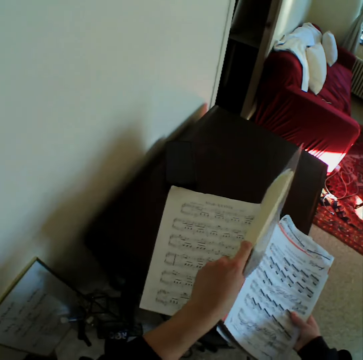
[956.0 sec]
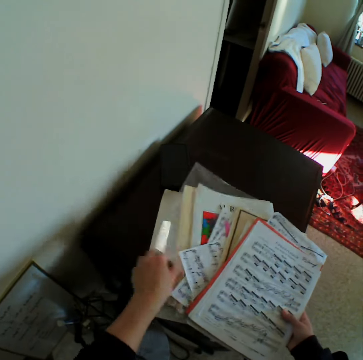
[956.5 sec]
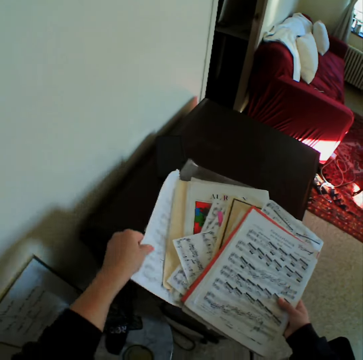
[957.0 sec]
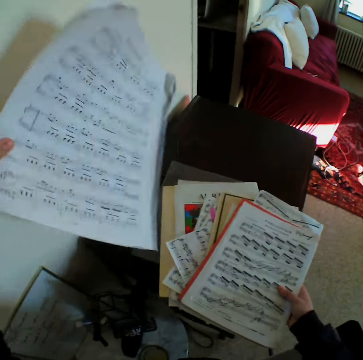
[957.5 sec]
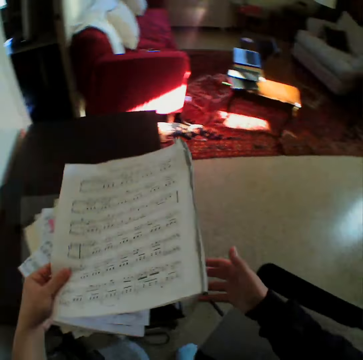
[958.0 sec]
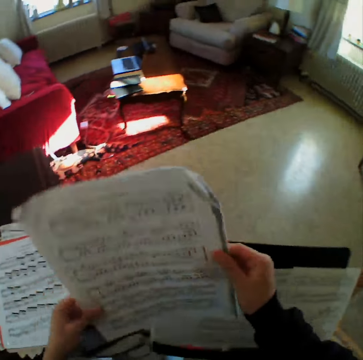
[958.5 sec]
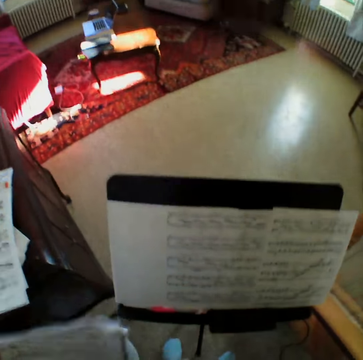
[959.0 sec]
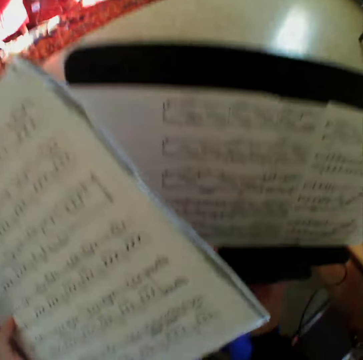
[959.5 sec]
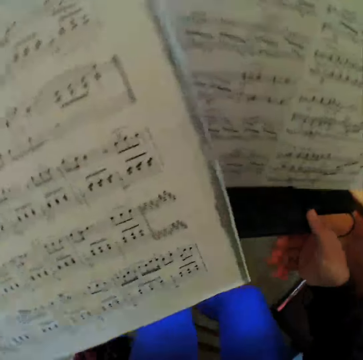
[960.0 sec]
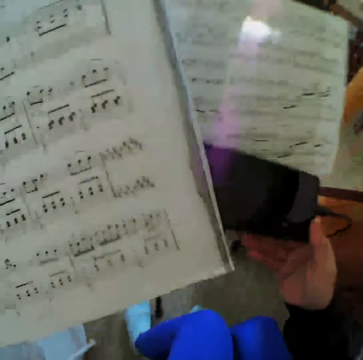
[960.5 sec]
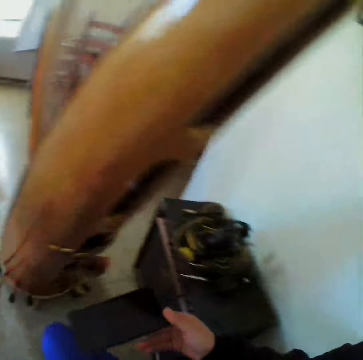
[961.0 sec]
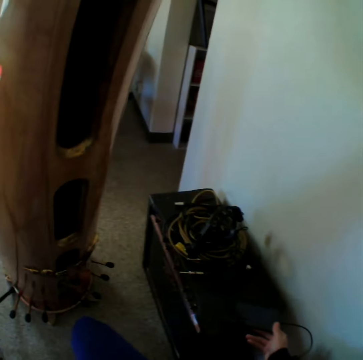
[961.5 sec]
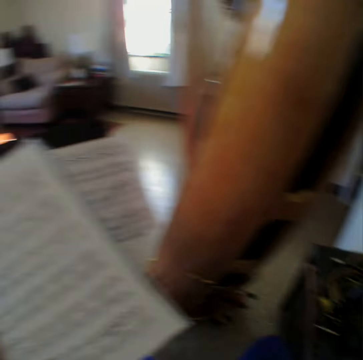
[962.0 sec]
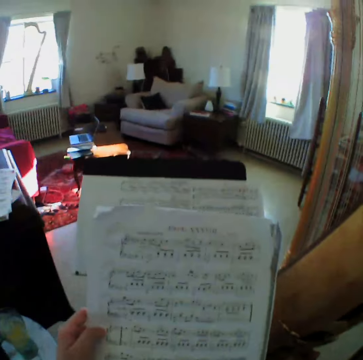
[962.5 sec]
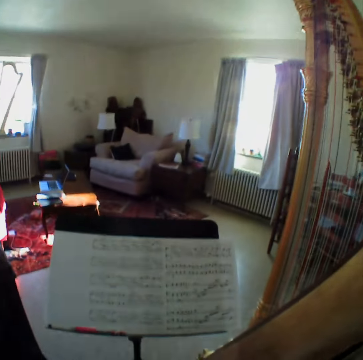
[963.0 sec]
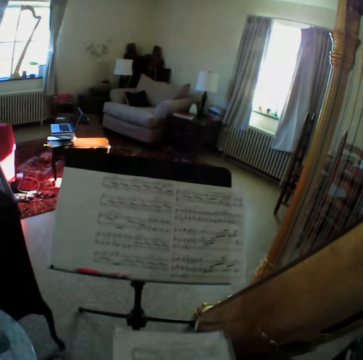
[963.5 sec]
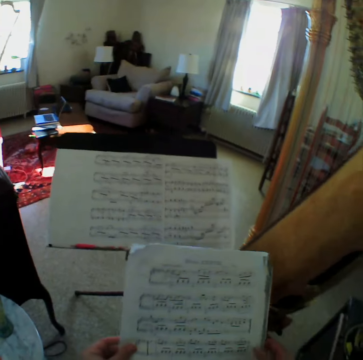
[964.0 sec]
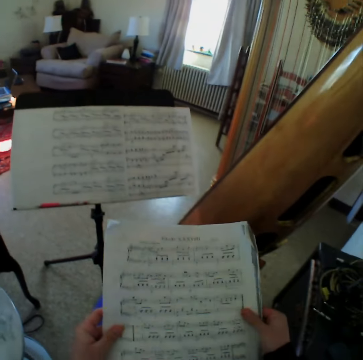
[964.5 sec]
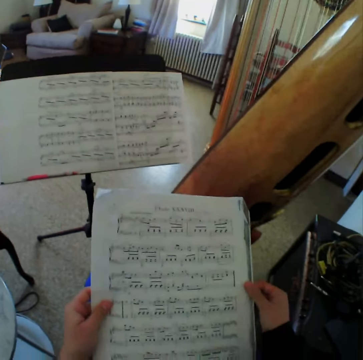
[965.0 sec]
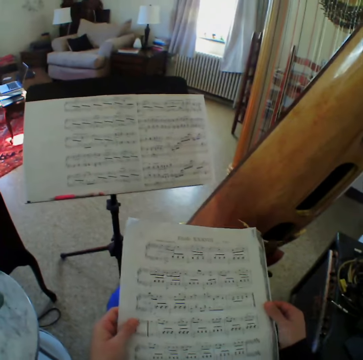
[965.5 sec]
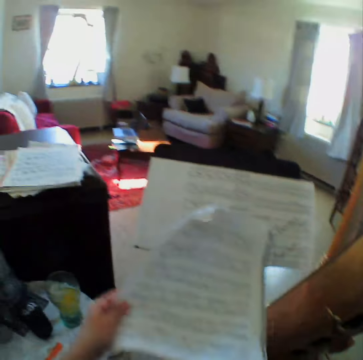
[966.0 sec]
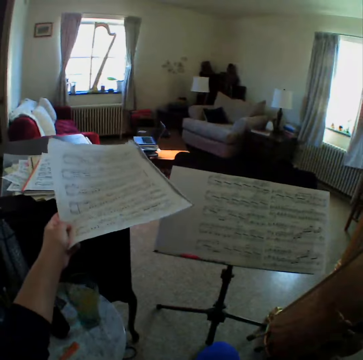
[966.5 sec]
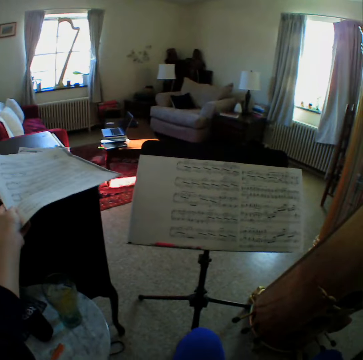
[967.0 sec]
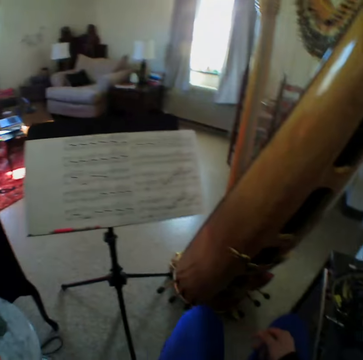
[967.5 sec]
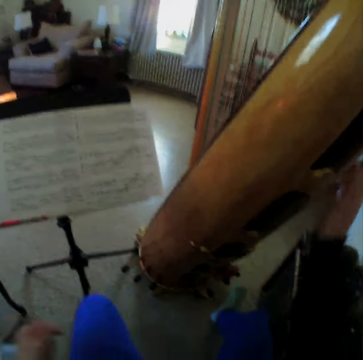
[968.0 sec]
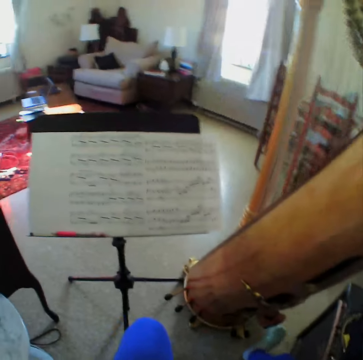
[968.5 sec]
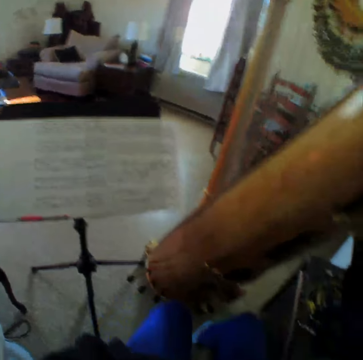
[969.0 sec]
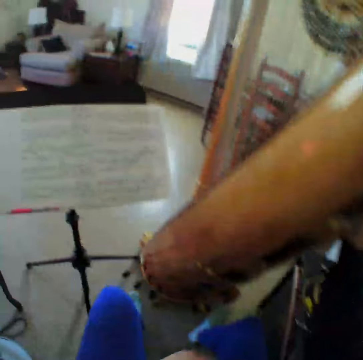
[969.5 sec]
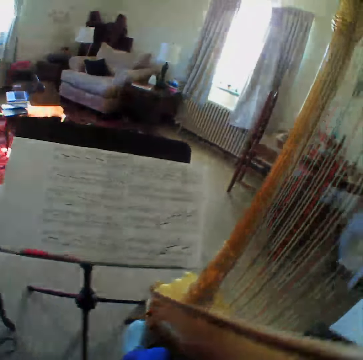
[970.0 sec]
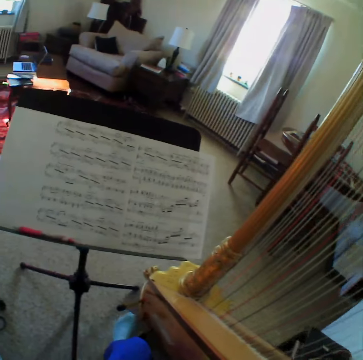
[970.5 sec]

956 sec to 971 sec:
The camera wearer carries a music sheet. They take the phone. They put down the phone. They look at the music papers. They put down the music paper. They hold the guitar.

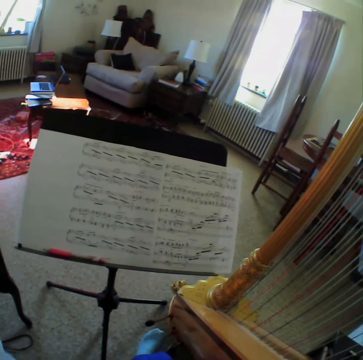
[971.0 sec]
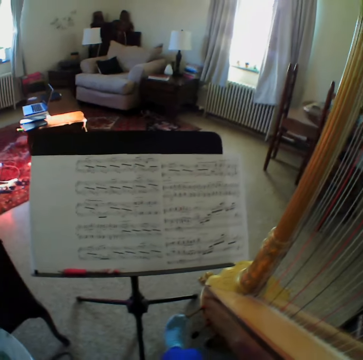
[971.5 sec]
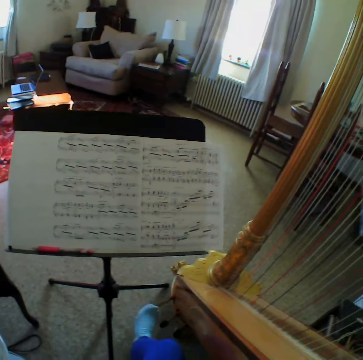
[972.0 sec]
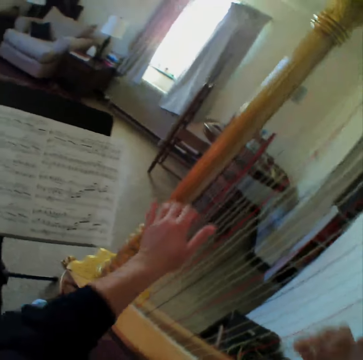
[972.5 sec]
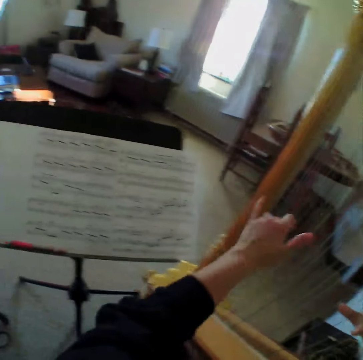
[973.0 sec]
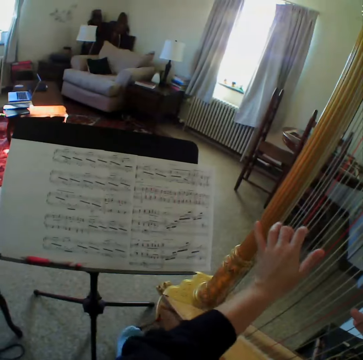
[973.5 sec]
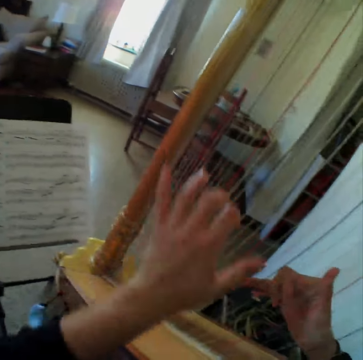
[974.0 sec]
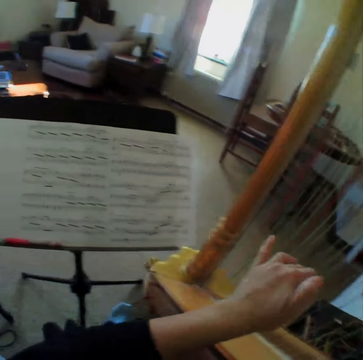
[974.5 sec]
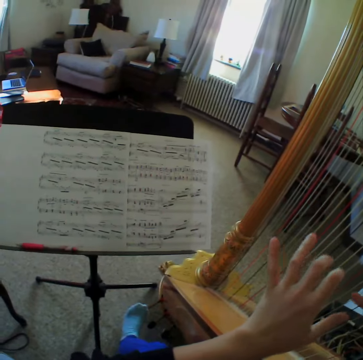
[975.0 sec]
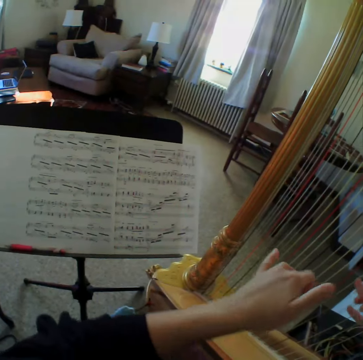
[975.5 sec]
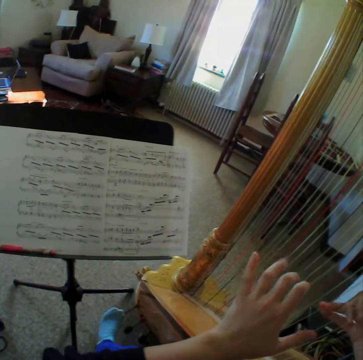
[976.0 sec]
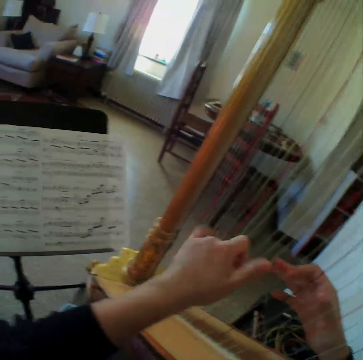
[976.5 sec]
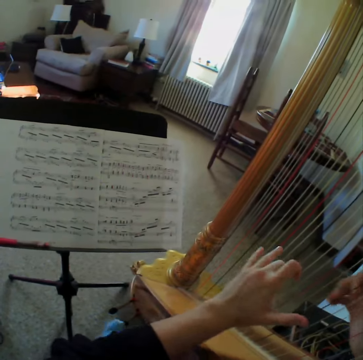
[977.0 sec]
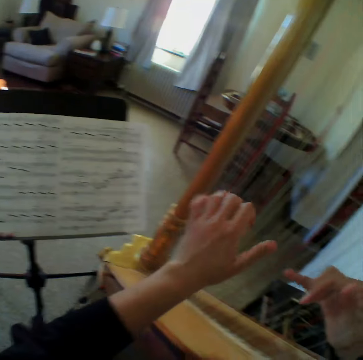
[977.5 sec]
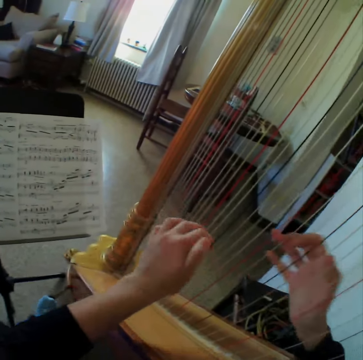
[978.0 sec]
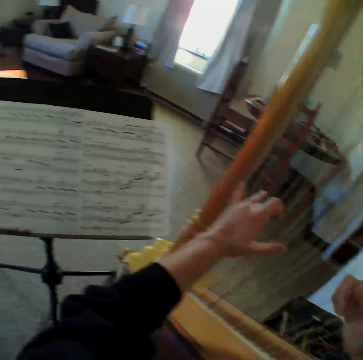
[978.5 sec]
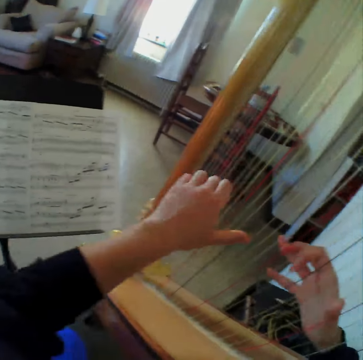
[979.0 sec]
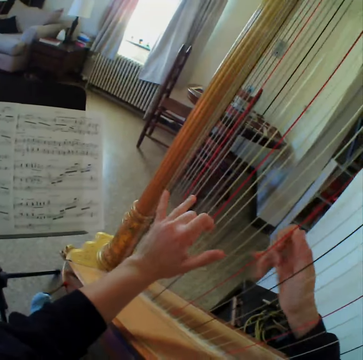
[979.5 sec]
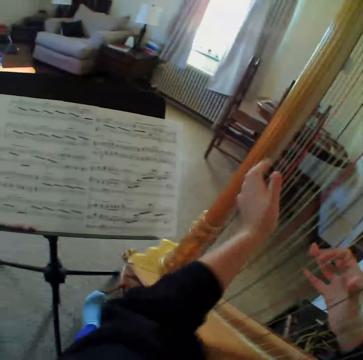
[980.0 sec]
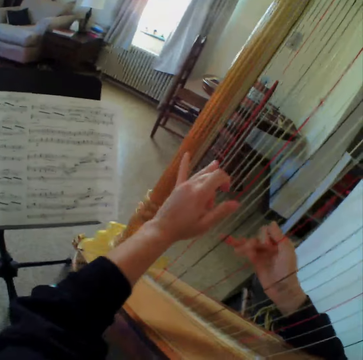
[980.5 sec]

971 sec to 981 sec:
The camera wearer reads the music paper. They play the guitar. They read the music paper. They play the guitar. They read the music paper. They play the guitar.

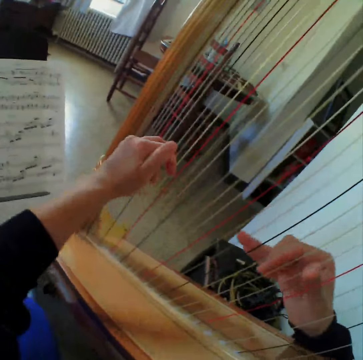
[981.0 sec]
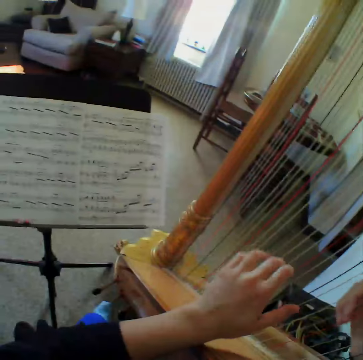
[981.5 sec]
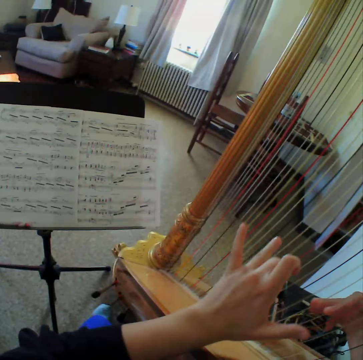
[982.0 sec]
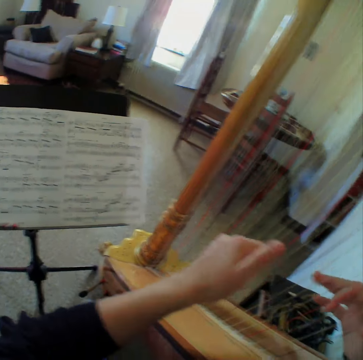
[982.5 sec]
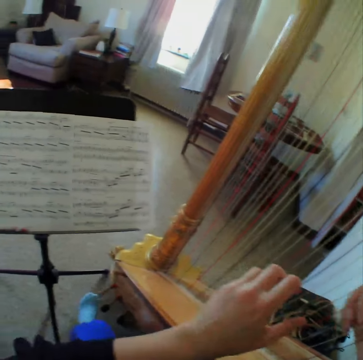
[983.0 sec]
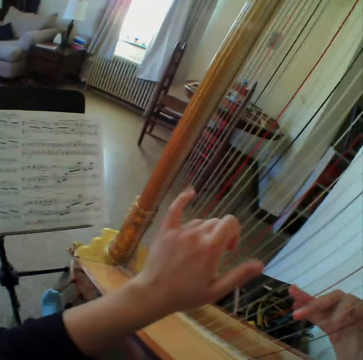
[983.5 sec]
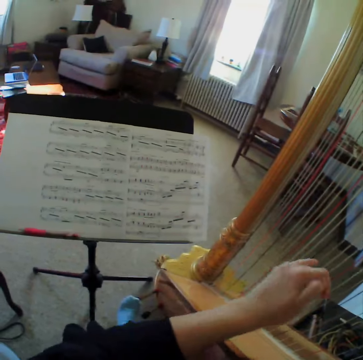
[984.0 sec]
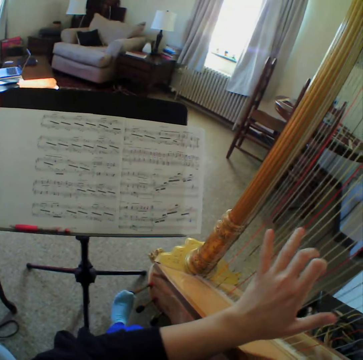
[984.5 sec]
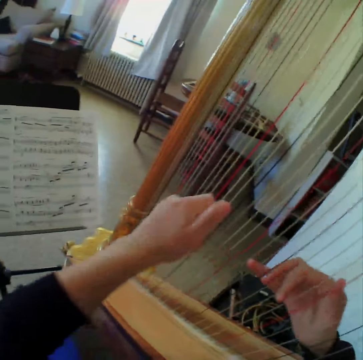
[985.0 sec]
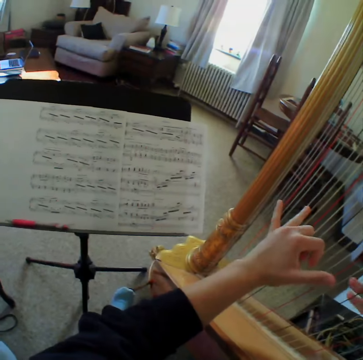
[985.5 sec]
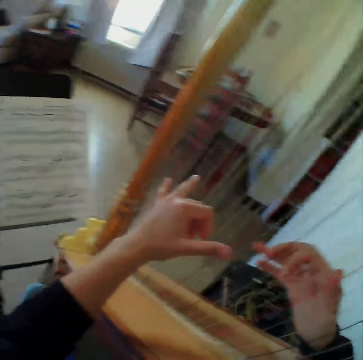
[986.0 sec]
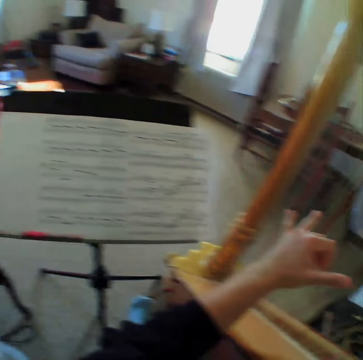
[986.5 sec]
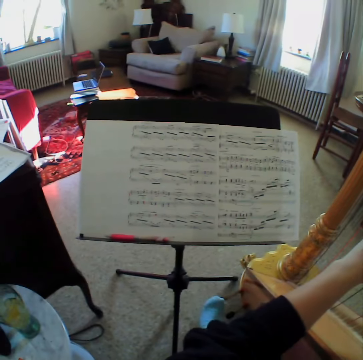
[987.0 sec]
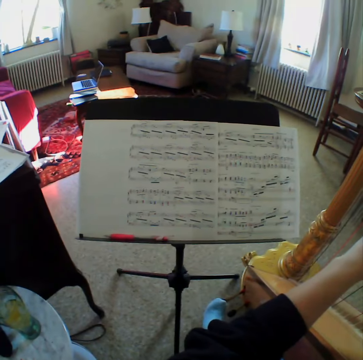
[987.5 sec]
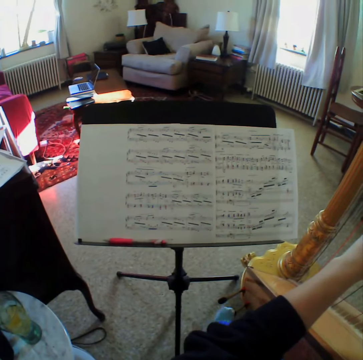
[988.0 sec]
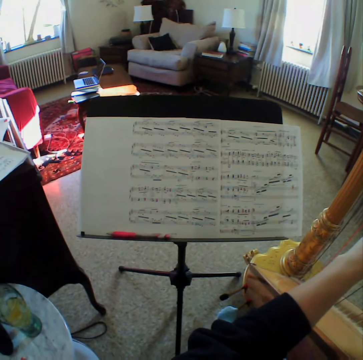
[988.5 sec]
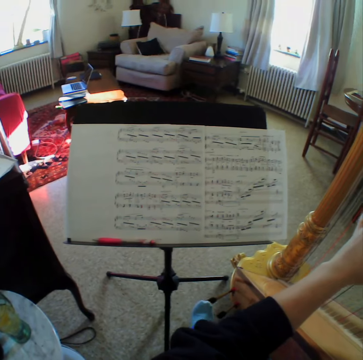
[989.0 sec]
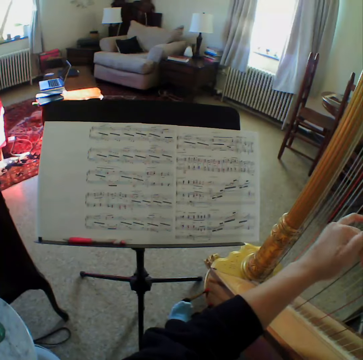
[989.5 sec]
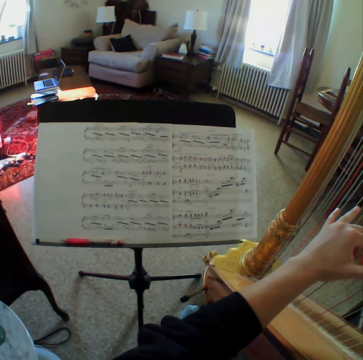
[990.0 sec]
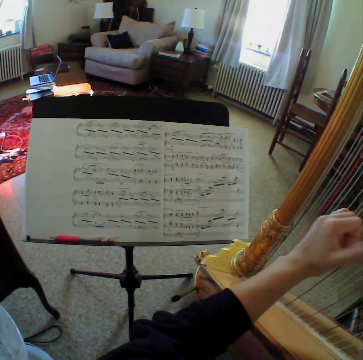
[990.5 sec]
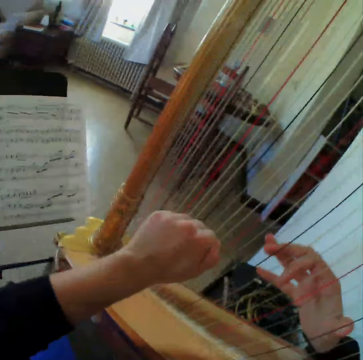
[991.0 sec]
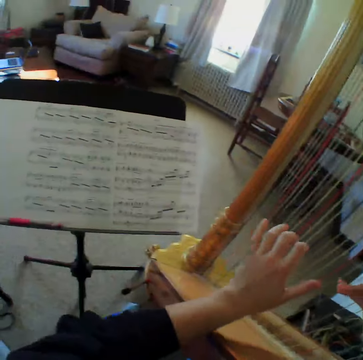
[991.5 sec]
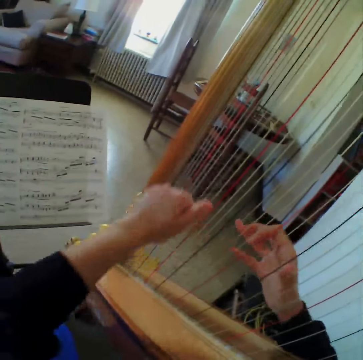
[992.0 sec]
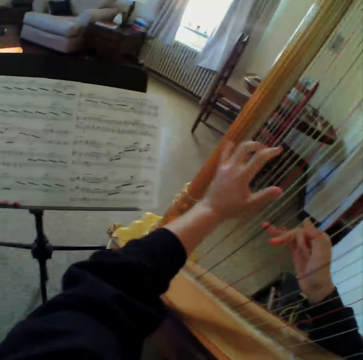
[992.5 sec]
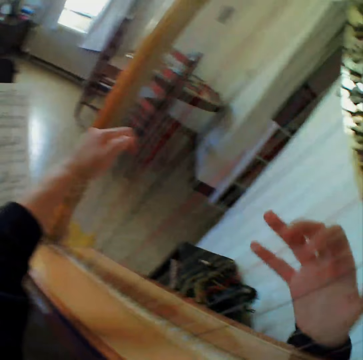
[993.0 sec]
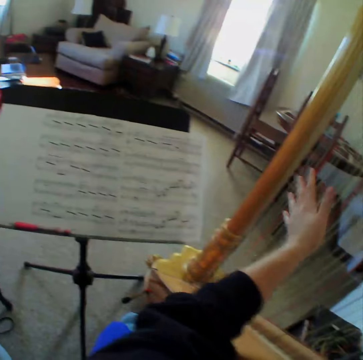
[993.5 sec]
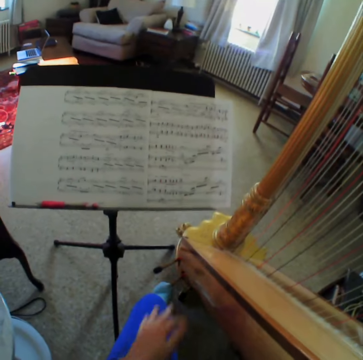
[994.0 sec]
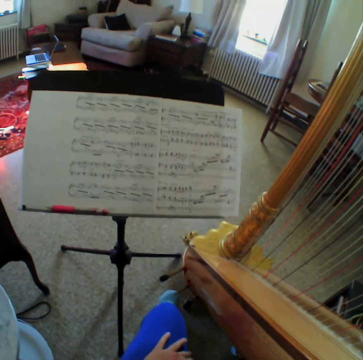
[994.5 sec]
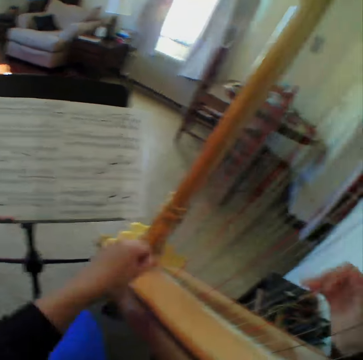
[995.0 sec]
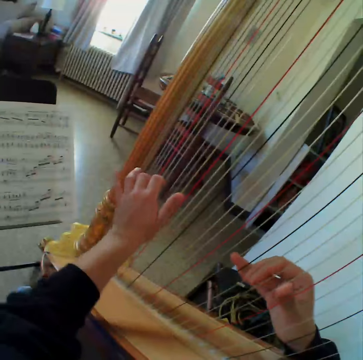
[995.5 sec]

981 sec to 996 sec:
The camera wearer reads the music paper. They play the guitar. They read the music paper. They play the guitar. They read the music paper. They play the guitar. They read the music paper. They stop to play the harp. They start to play the harp again.
